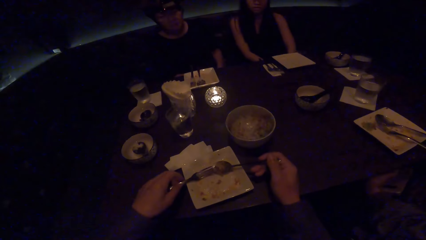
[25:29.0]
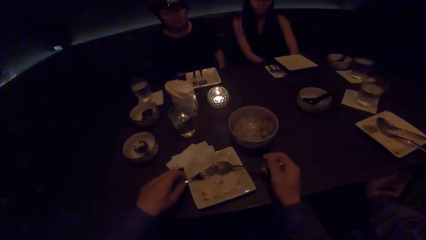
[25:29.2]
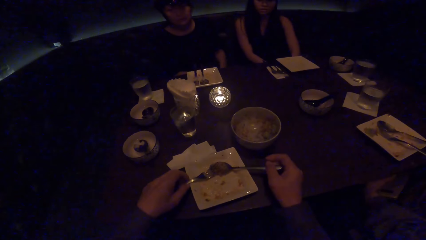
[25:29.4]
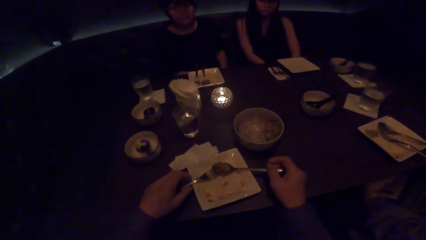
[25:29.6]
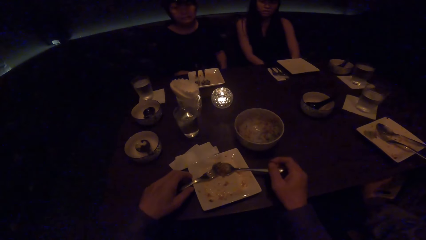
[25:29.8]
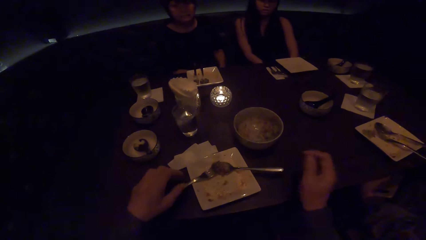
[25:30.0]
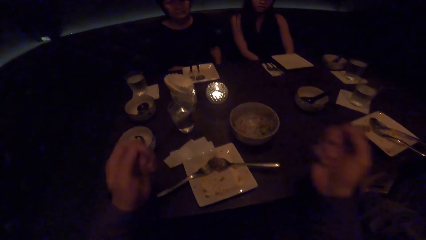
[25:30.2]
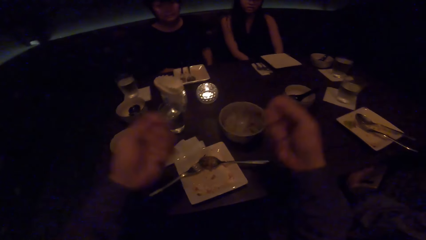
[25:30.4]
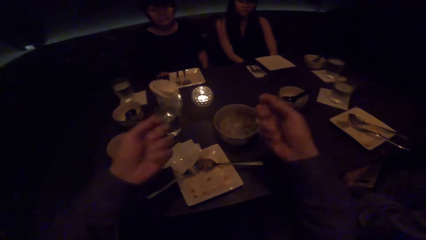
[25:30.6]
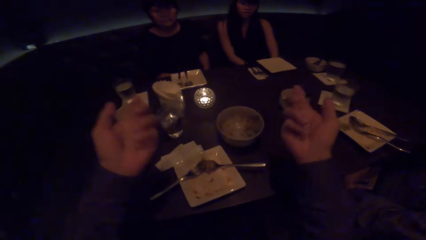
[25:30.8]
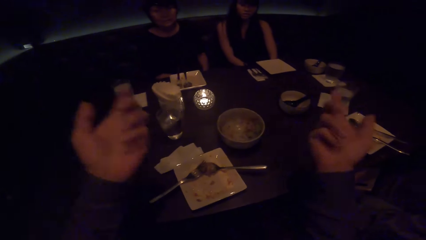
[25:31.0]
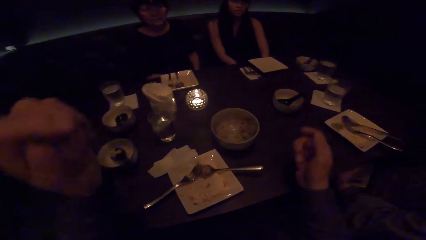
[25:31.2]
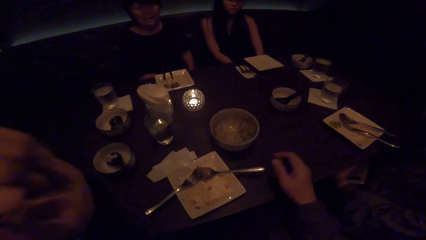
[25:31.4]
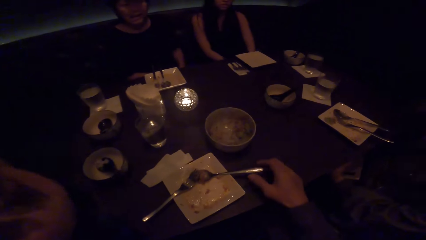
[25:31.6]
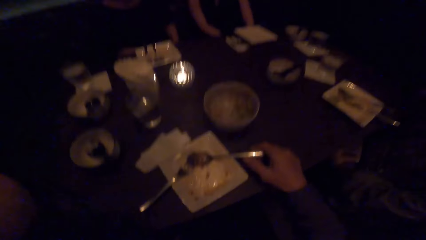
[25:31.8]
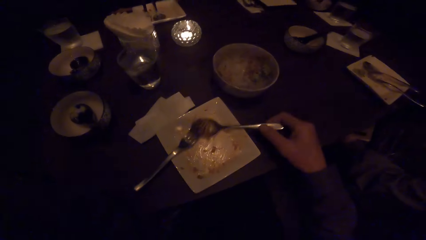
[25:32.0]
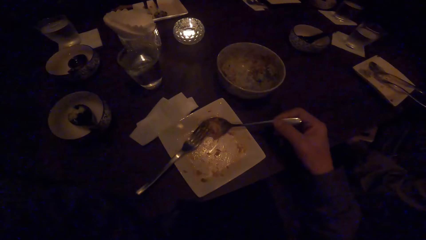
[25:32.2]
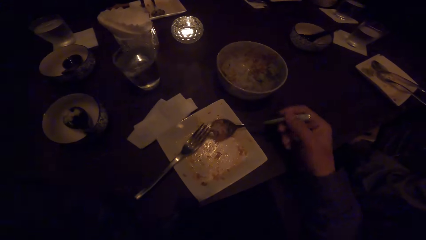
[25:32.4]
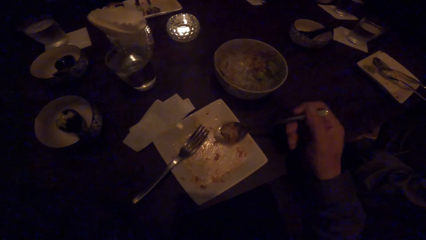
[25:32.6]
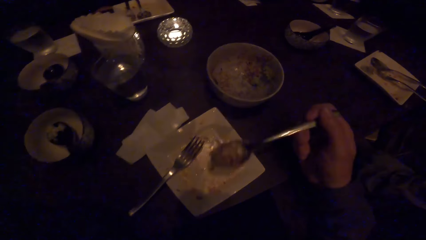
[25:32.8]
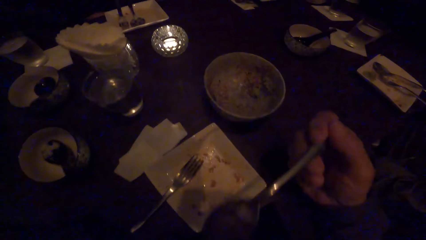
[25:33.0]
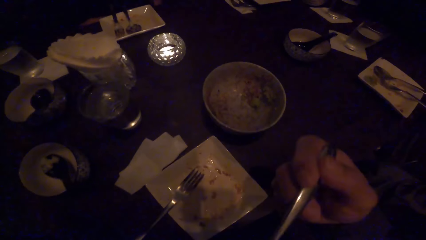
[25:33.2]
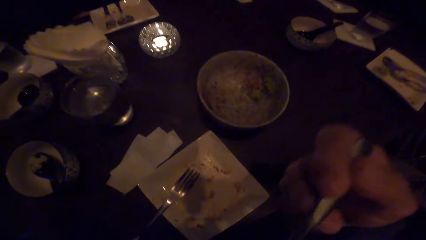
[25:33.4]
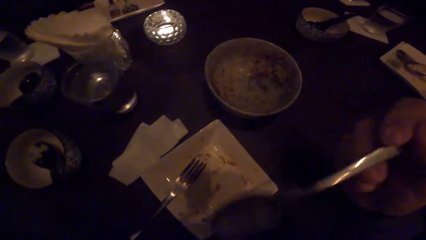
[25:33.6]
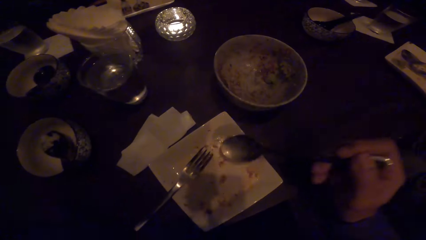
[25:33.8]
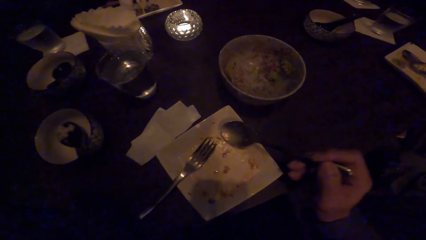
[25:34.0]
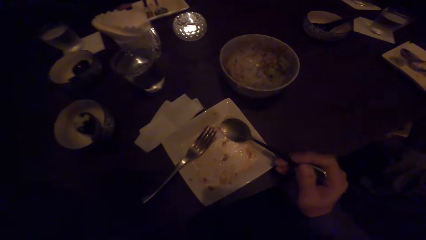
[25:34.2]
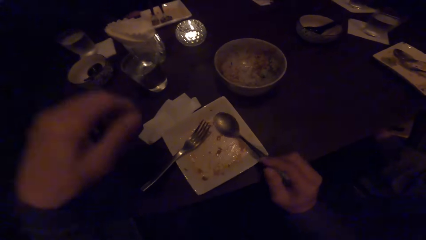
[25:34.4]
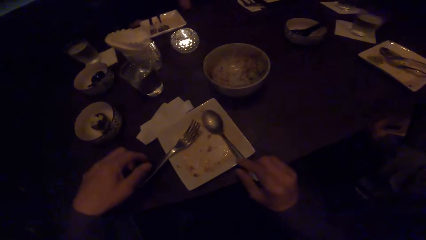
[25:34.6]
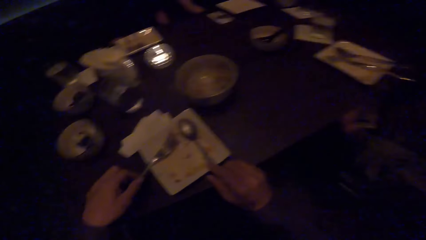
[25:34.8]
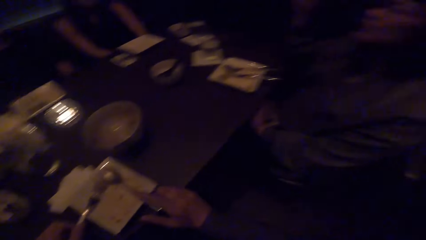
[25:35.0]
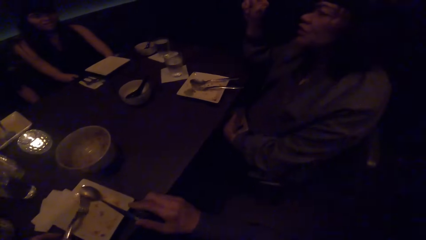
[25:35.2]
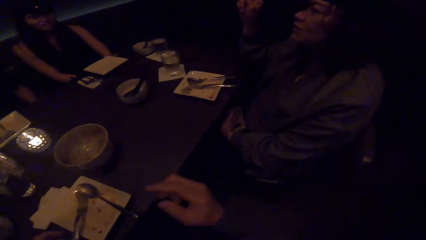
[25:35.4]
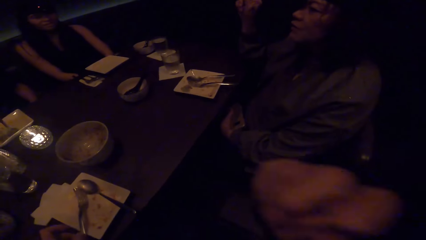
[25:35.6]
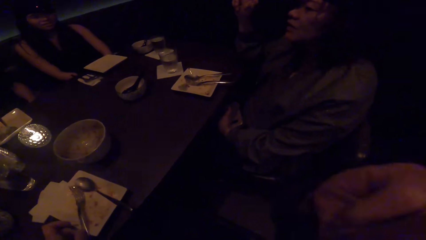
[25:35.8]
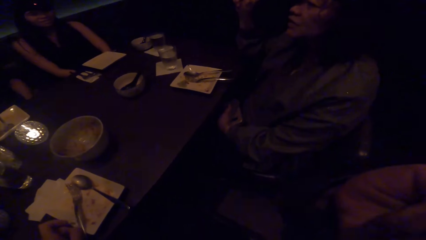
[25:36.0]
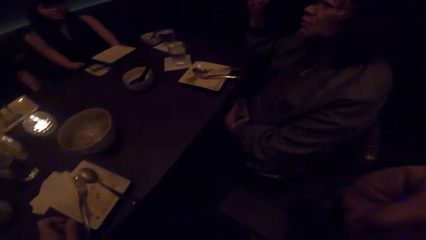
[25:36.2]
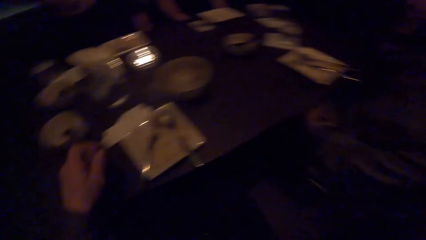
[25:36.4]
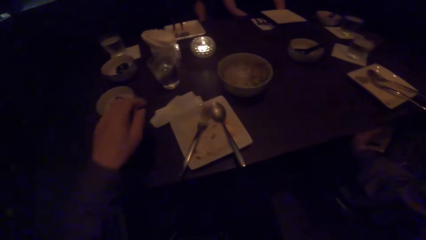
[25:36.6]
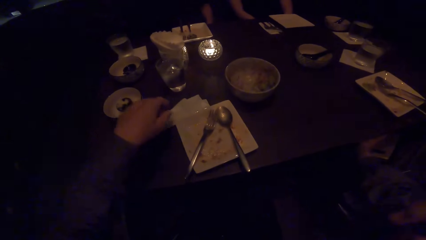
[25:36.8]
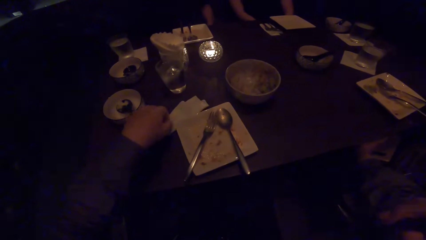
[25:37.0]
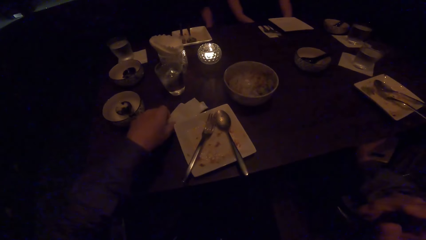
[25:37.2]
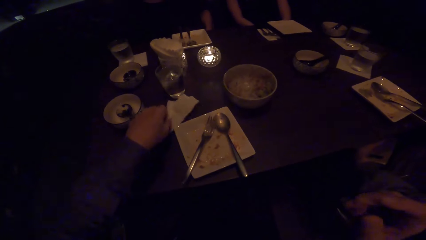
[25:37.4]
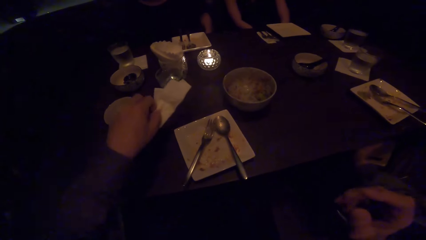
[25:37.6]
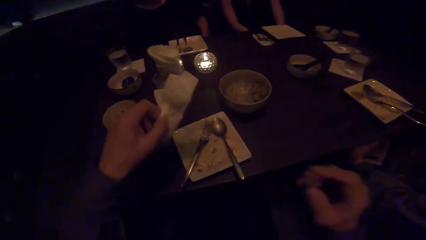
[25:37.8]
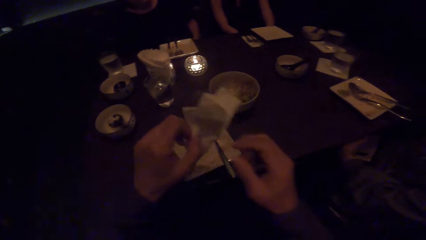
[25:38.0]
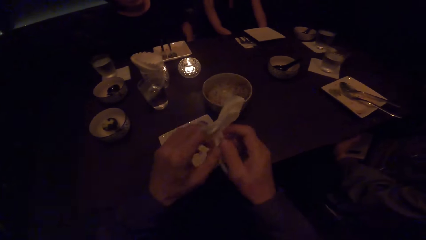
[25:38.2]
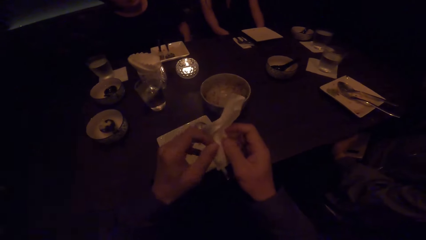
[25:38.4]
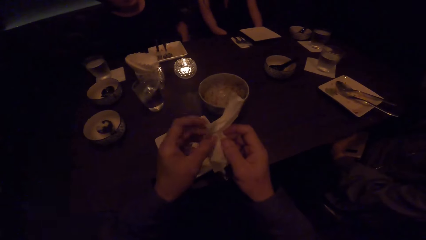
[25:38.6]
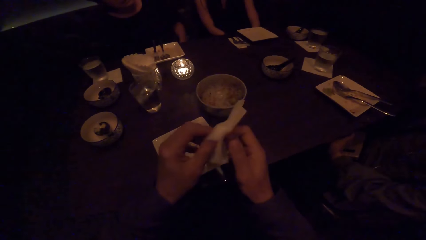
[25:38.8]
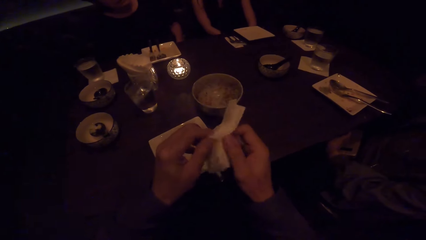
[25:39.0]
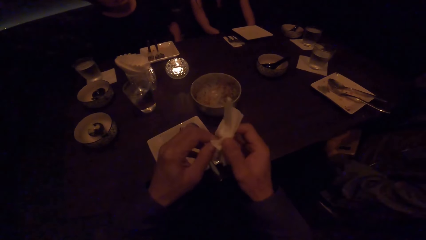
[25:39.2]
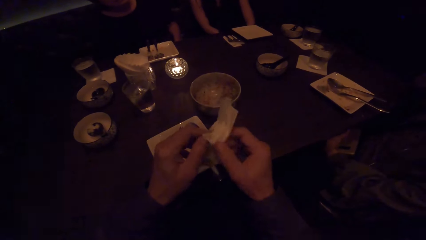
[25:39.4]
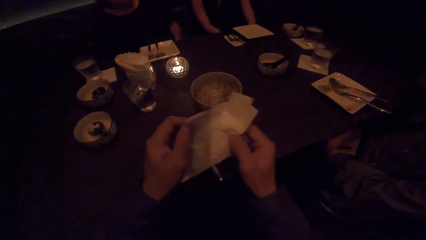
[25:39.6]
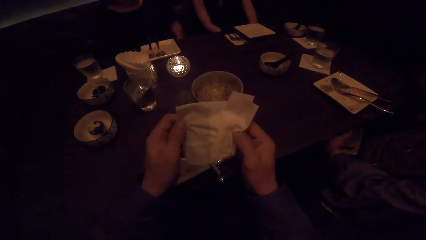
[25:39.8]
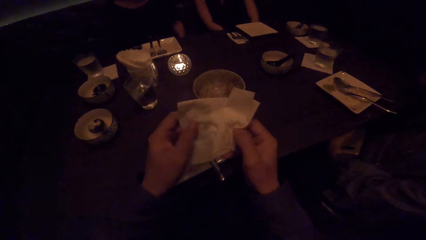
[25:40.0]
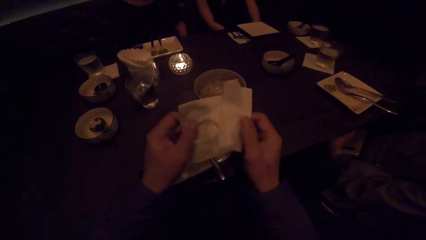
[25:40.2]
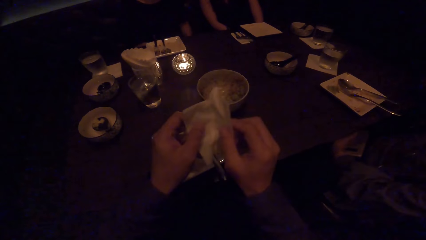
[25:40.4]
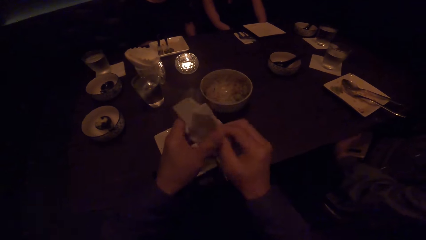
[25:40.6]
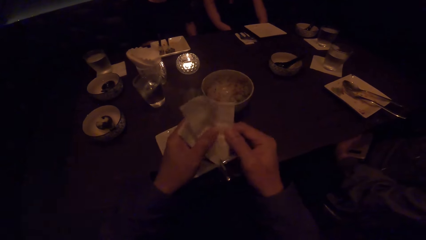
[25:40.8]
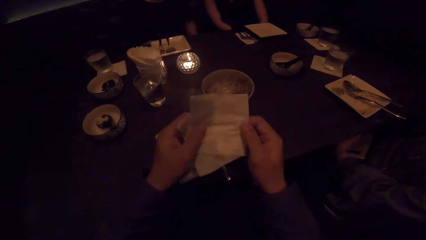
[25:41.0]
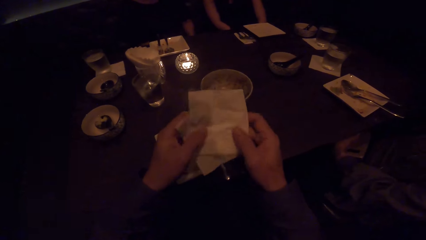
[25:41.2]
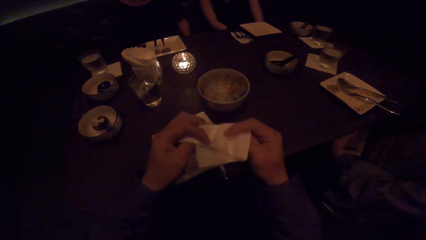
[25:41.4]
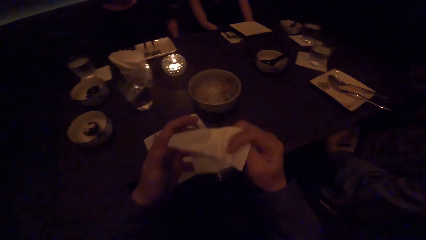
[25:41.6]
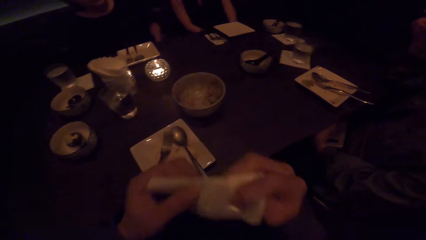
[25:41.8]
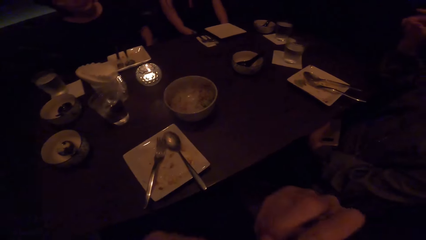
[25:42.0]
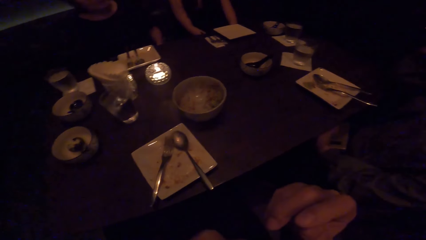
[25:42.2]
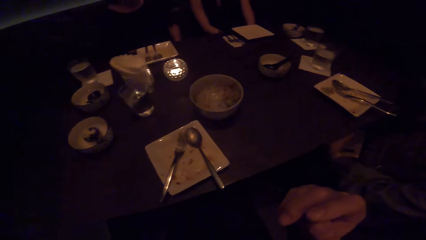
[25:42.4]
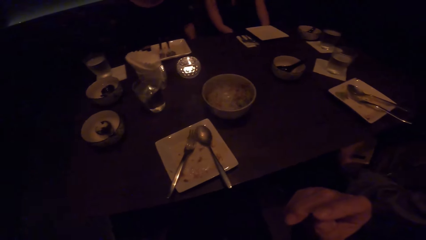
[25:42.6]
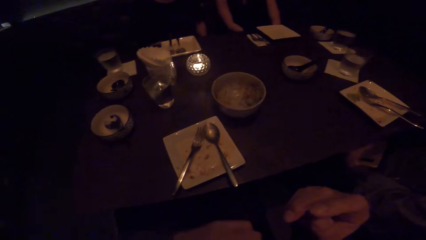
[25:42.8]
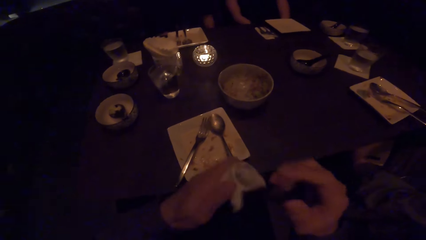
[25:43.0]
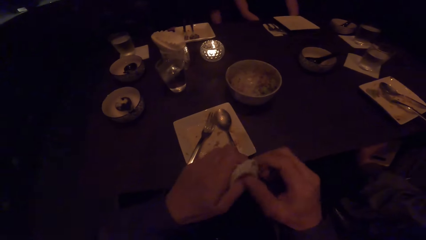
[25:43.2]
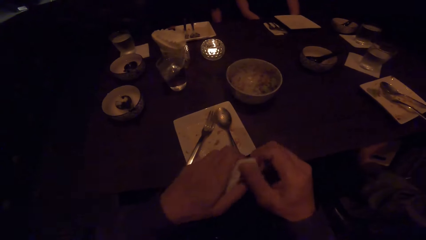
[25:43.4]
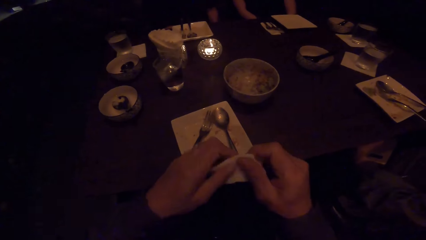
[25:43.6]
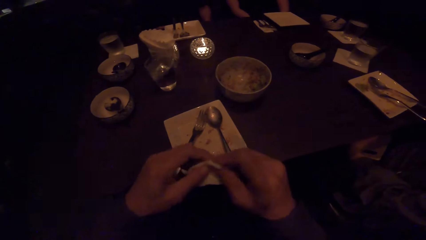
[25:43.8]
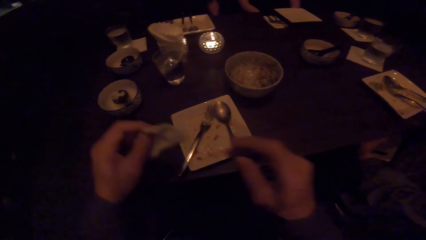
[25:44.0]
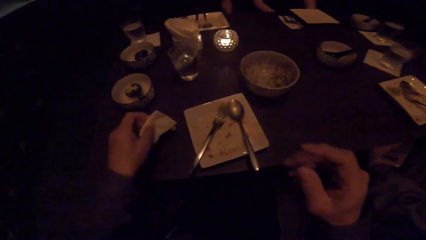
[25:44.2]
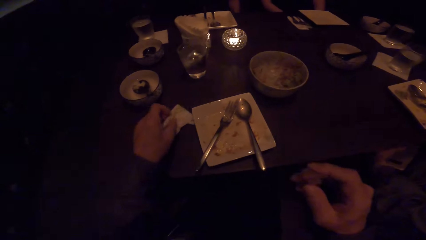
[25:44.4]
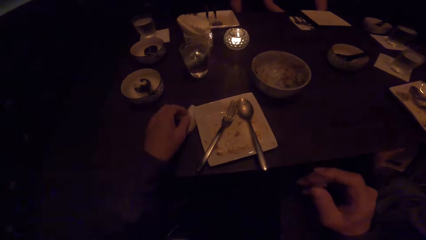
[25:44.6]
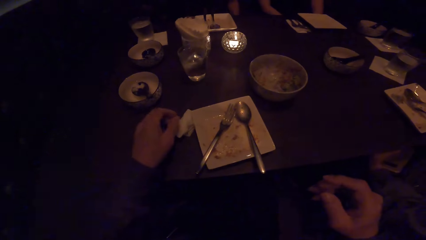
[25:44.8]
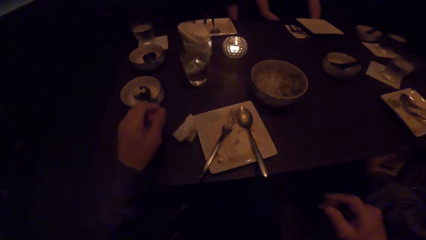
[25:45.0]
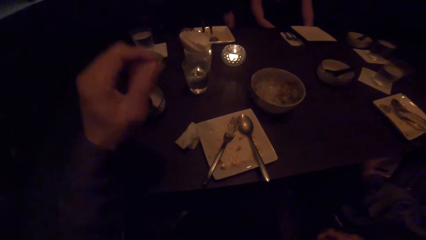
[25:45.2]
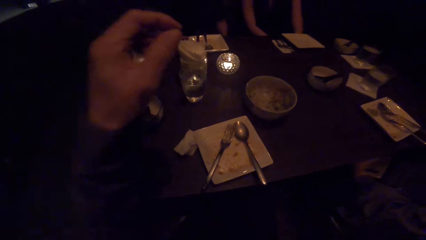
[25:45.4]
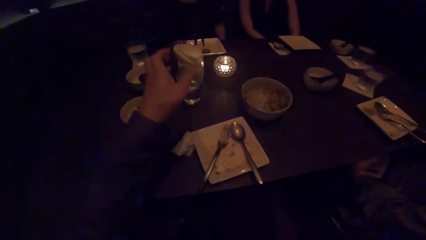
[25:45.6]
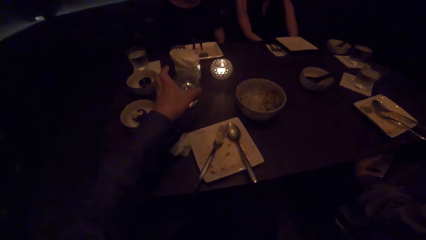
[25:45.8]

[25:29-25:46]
The camera wearer drops the fork and spoon on the table with both hands. He talks to a woman and another woman. The first woman looks at the camera wearer. The other woman looks at the camera wearer. The camera wearer picks up the spoon. He eats food from the plate with the spoon in his right hand. He puts the food in the mouth. He drops the spoon on the plate with his right hand. He looks at a third woman. He picks up a piece of tissue or serviette from the table with his left hand. He unfolds the tissue. He cleans his mouth with the tissue. He drops the tissue on the table with his left hand.
